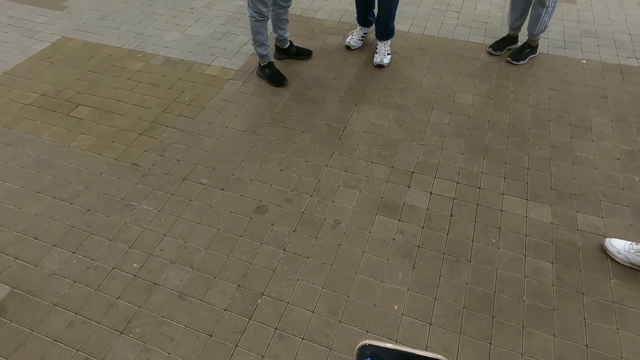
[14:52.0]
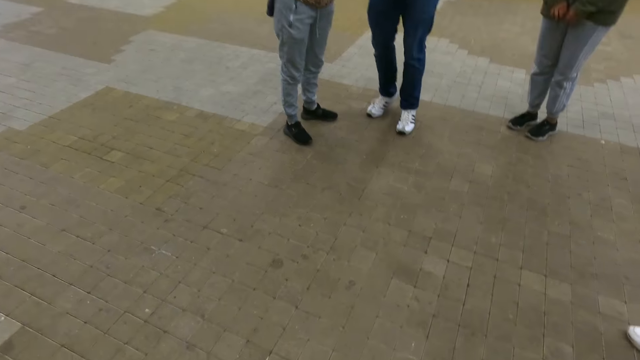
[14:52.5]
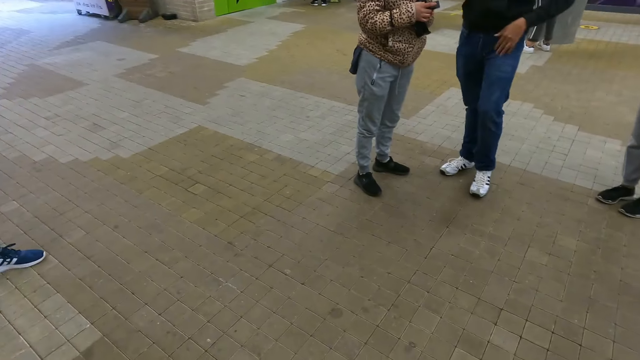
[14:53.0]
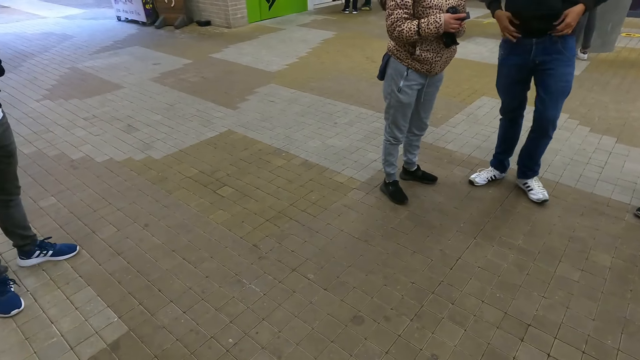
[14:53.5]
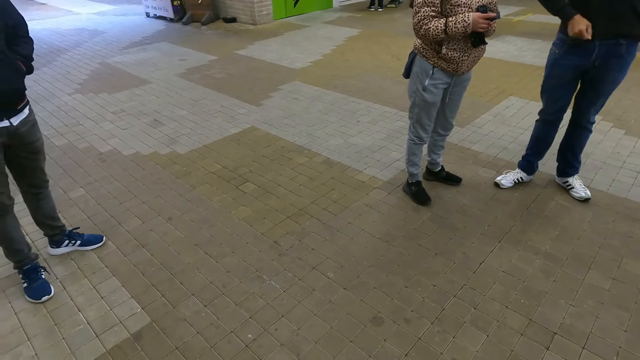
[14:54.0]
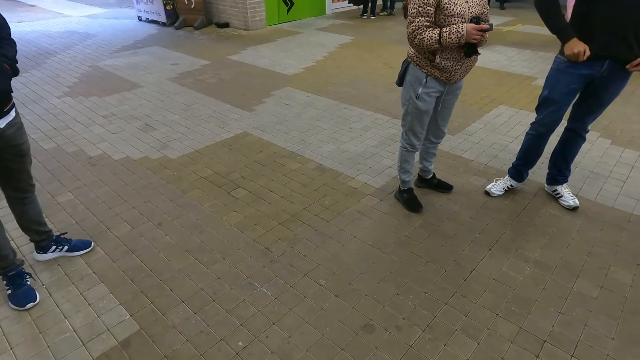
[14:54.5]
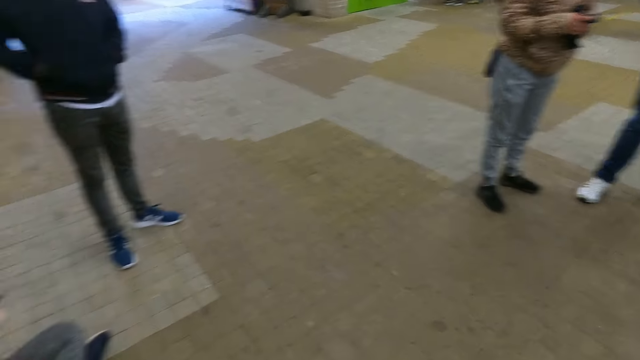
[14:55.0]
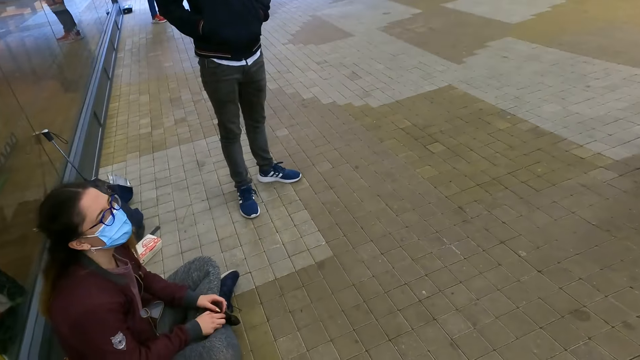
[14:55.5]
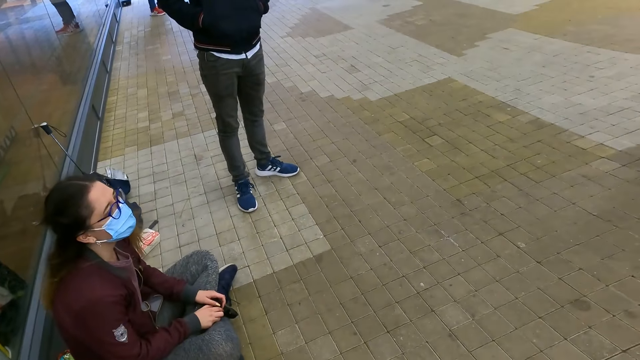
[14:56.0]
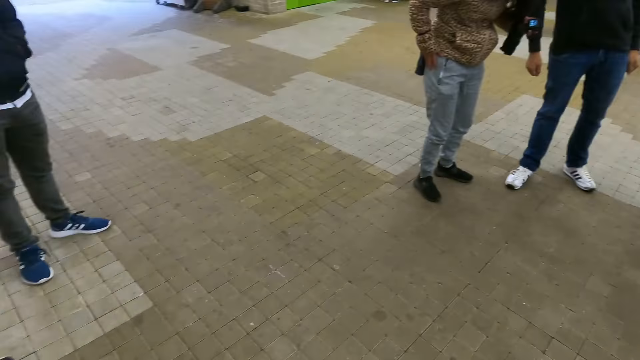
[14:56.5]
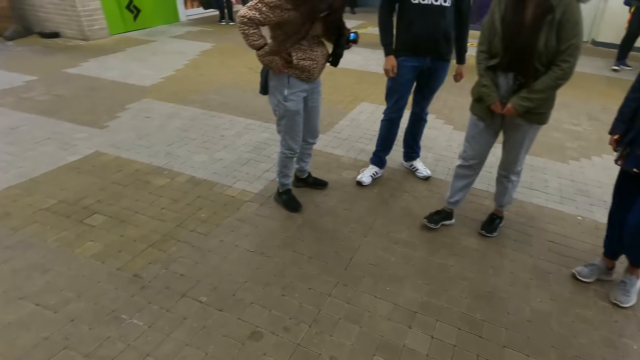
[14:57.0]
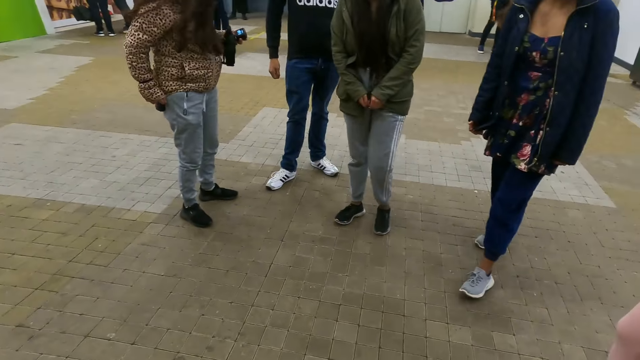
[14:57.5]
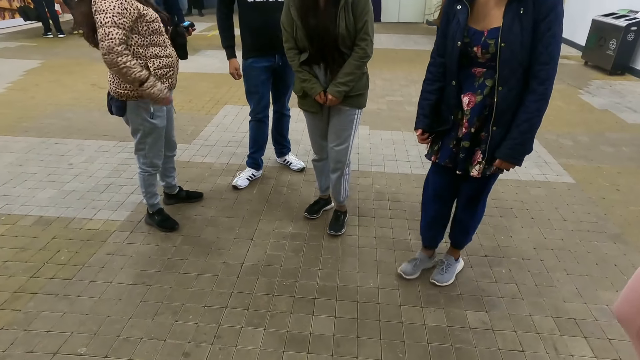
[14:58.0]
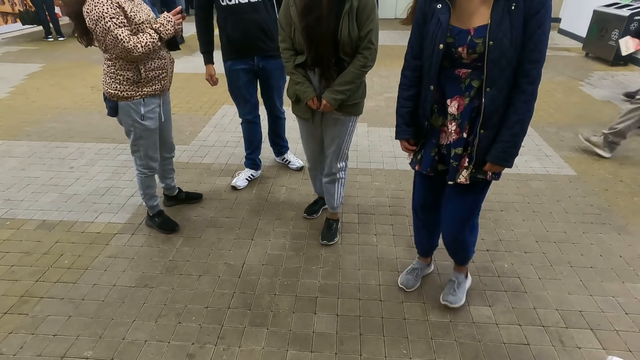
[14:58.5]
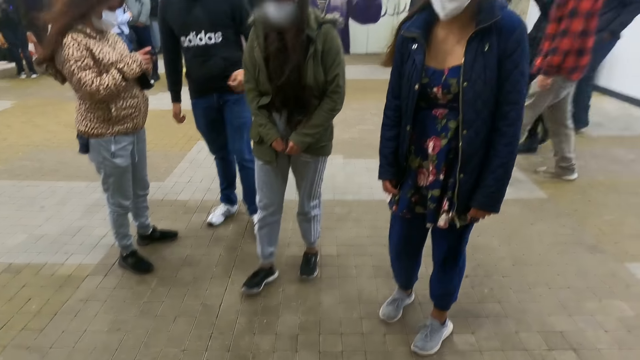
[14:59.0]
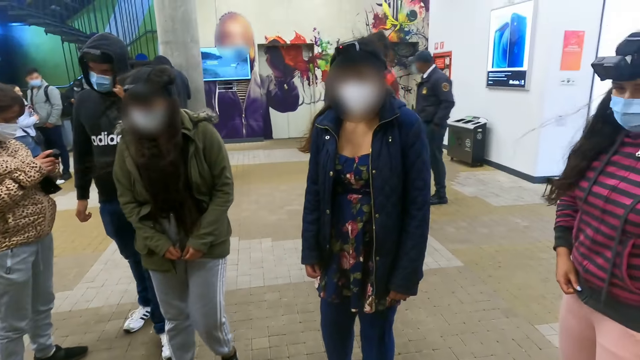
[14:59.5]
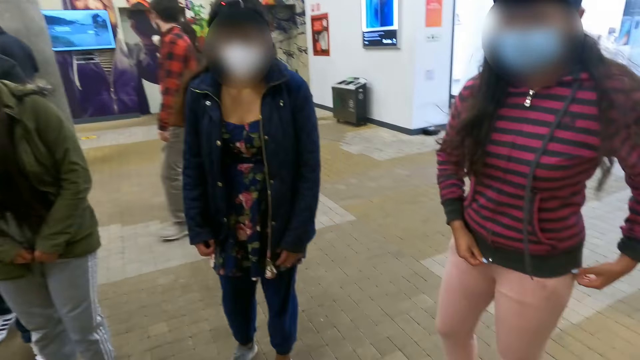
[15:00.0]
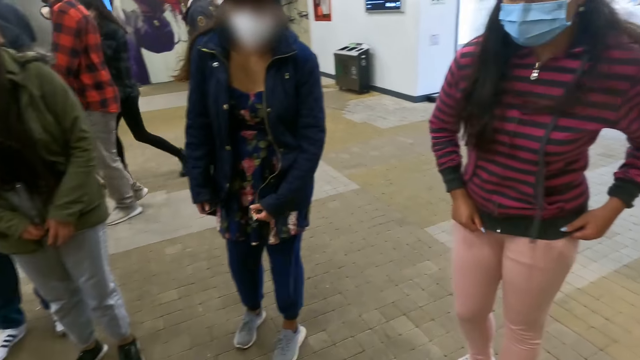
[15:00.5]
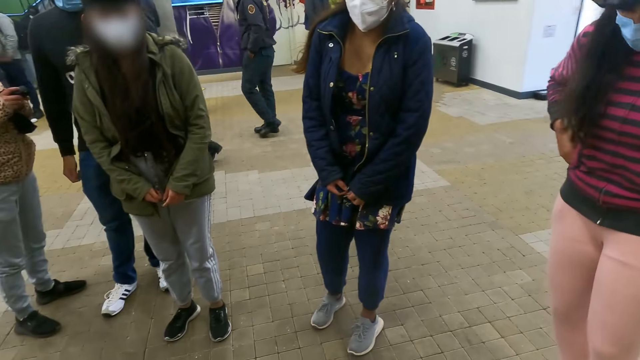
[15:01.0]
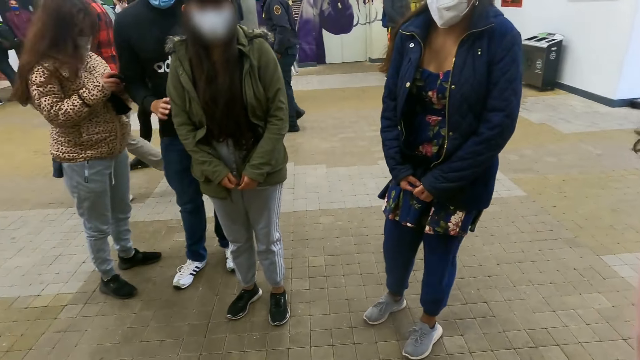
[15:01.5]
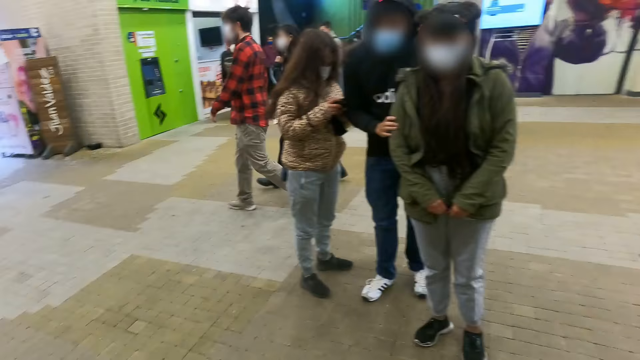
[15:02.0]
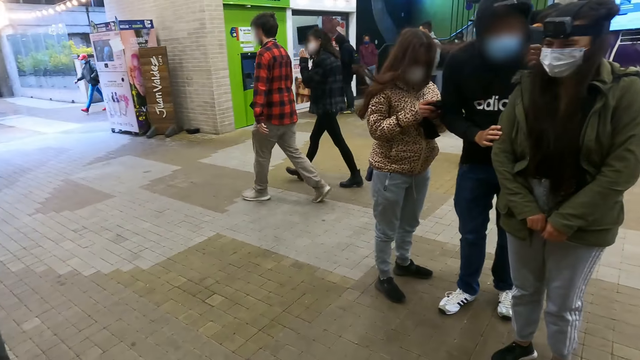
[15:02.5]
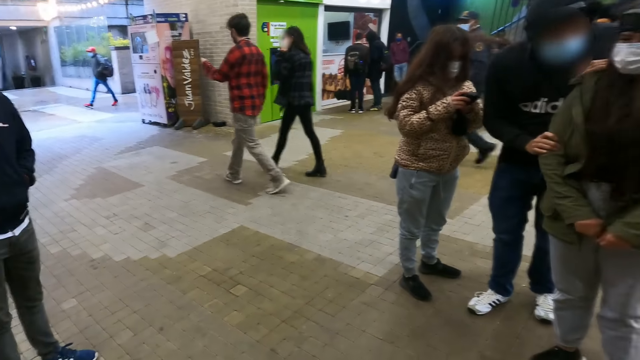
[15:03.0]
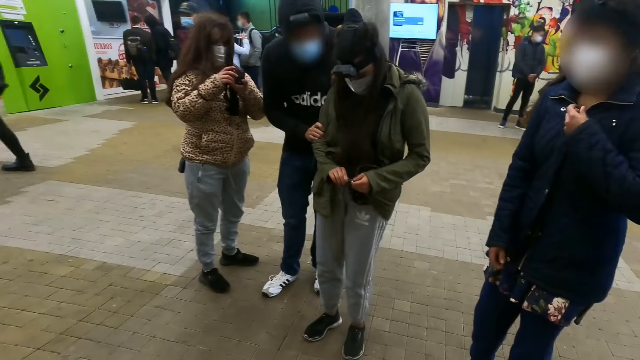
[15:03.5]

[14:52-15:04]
The camera wearer converses with three persons.

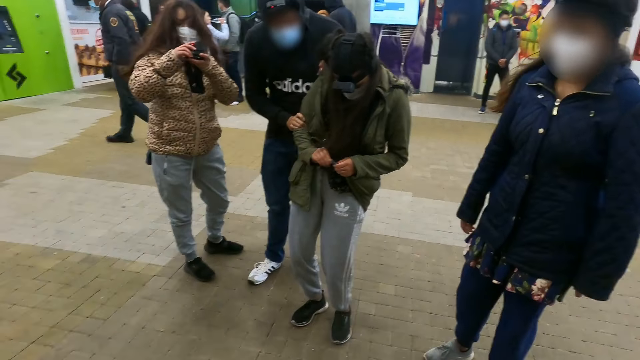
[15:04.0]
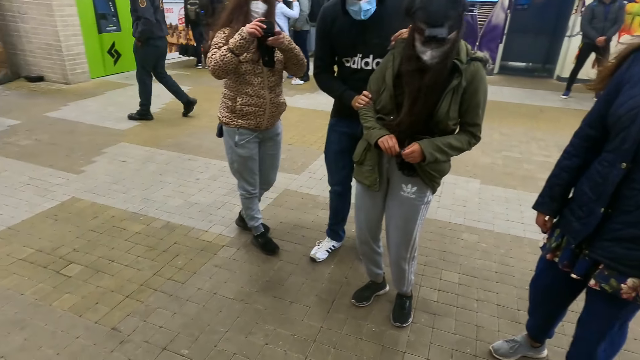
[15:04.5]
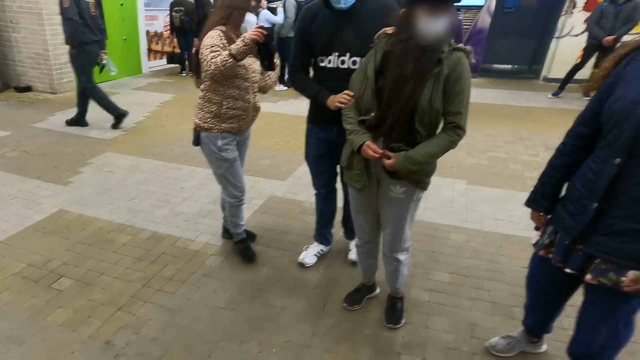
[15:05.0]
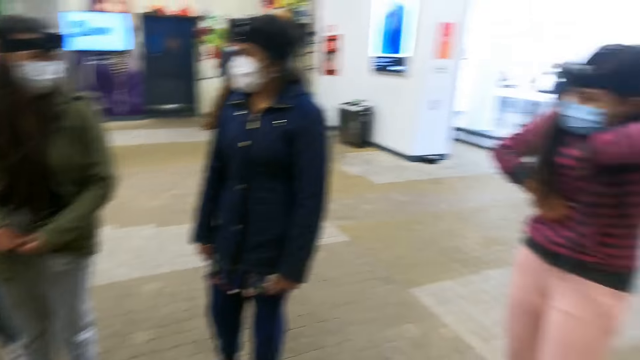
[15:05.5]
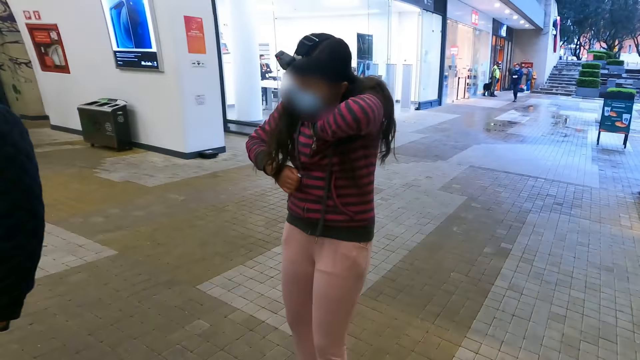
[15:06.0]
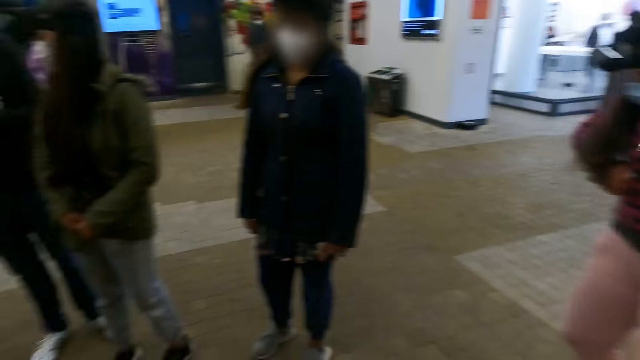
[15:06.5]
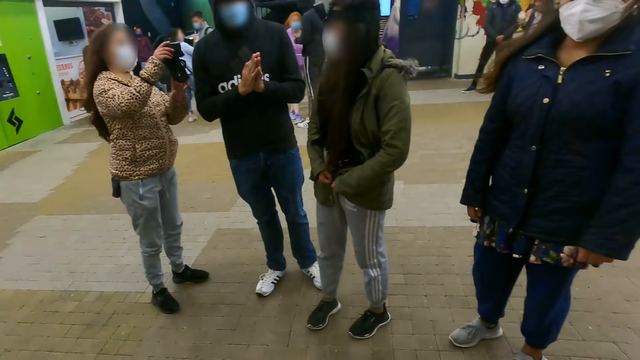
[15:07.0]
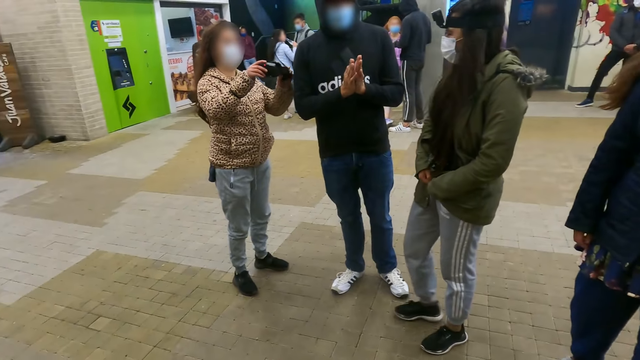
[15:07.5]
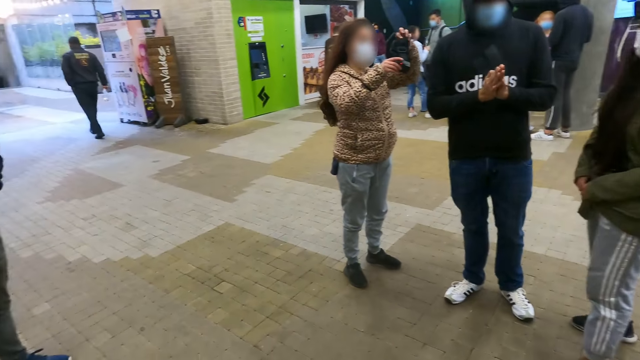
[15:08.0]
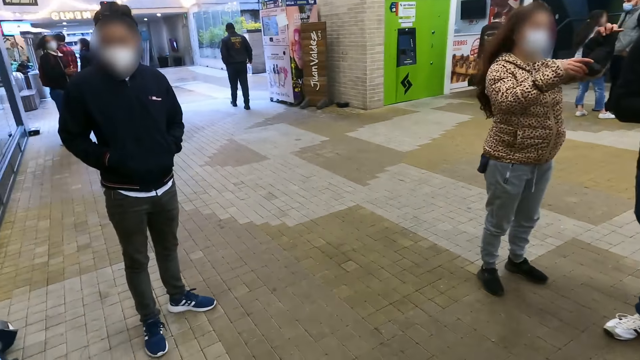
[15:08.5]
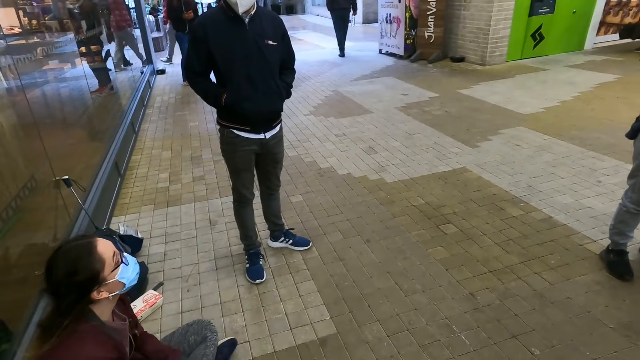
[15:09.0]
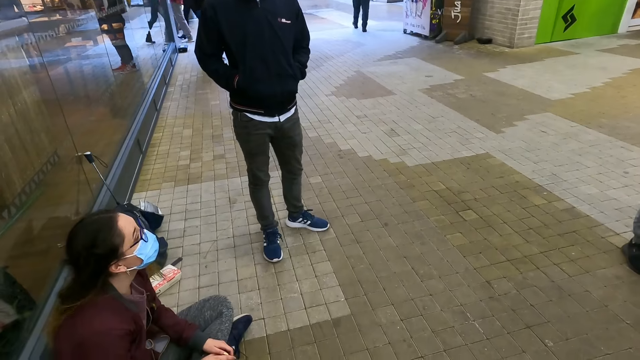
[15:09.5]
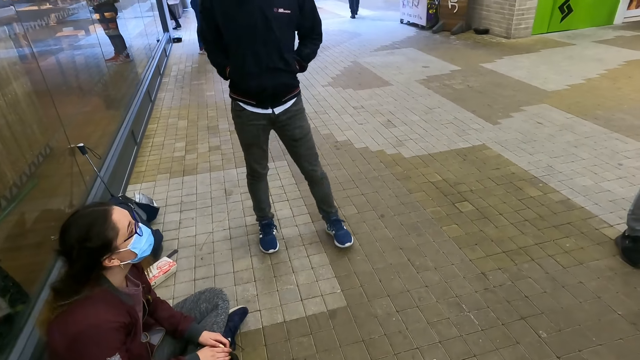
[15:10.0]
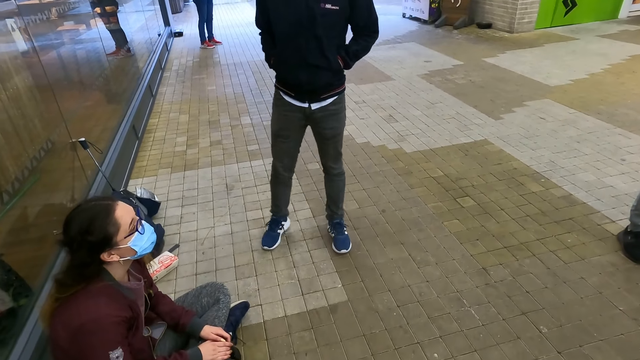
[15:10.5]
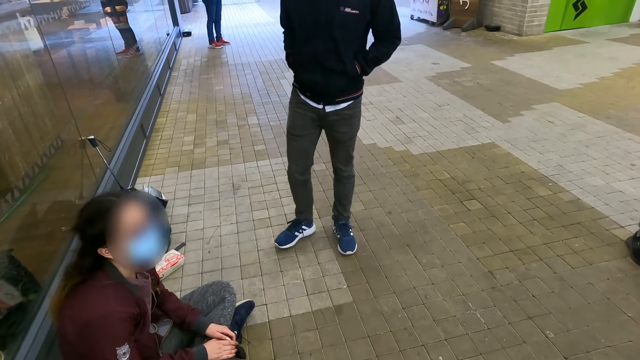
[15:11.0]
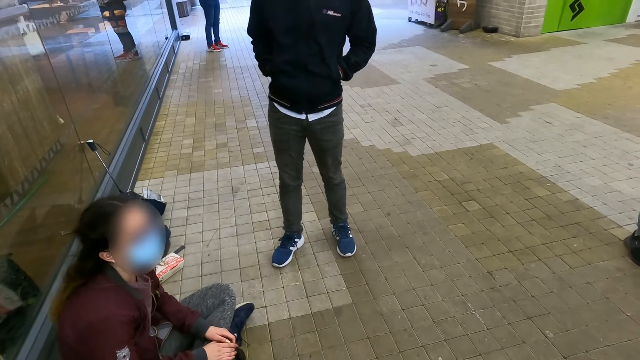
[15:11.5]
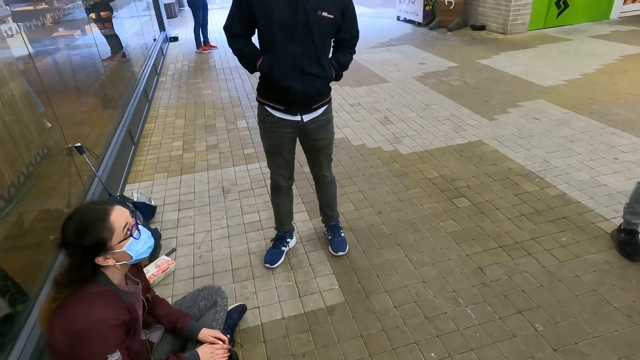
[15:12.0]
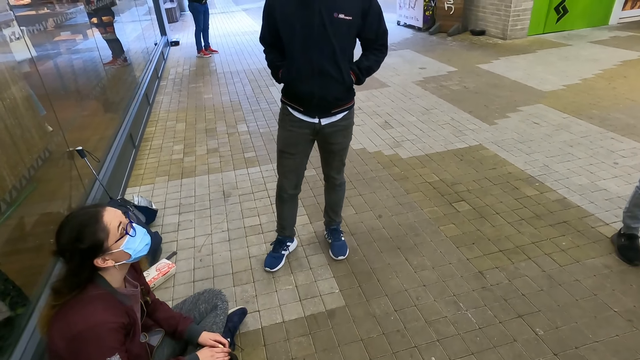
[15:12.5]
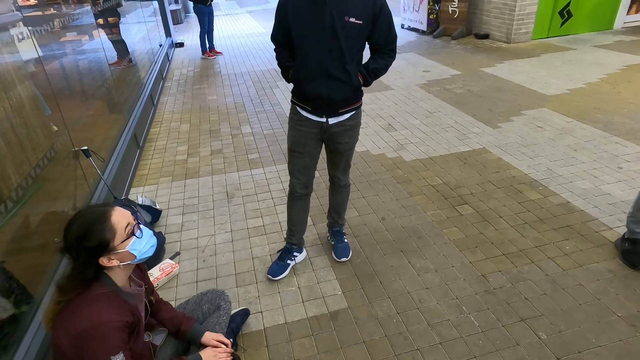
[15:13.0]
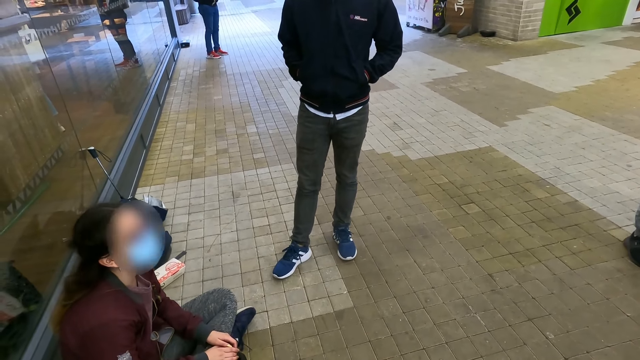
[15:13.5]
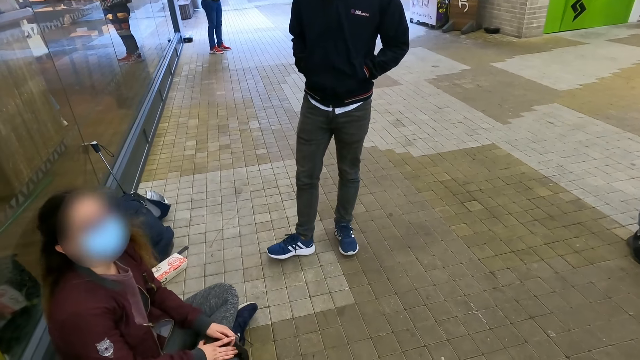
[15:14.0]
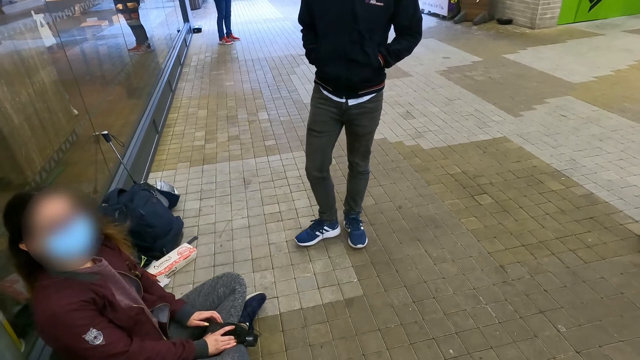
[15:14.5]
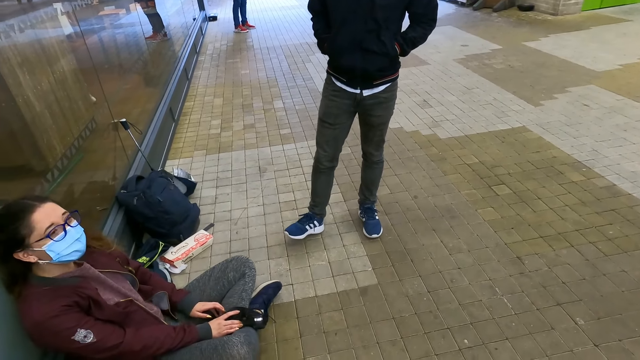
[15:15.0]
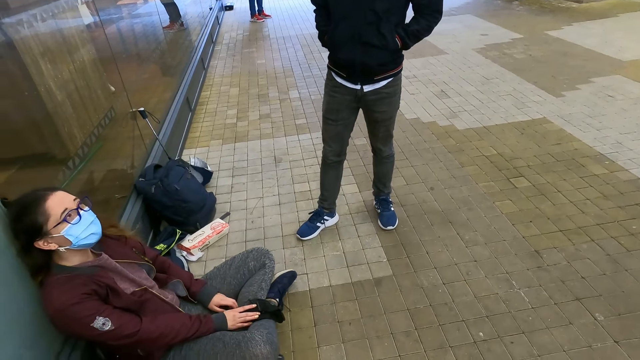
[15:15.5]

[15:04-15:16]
The camera wearer converses with a person.
